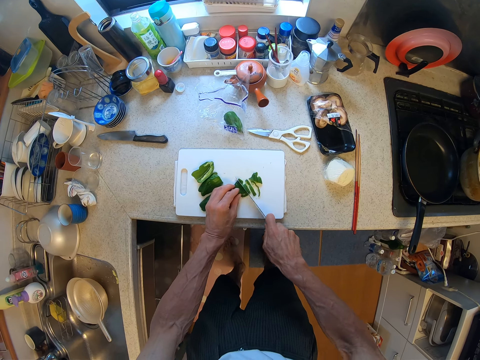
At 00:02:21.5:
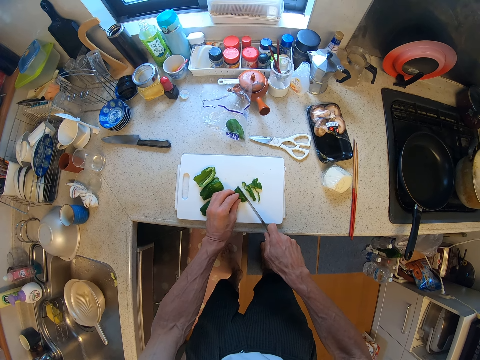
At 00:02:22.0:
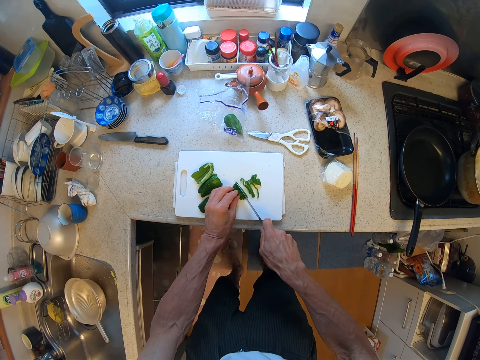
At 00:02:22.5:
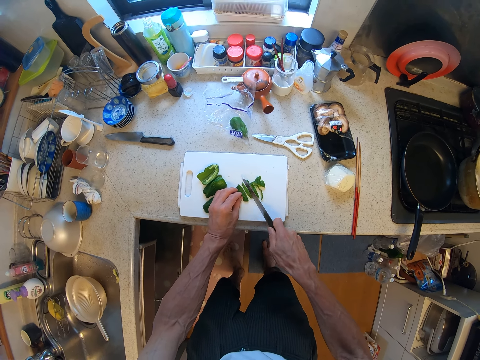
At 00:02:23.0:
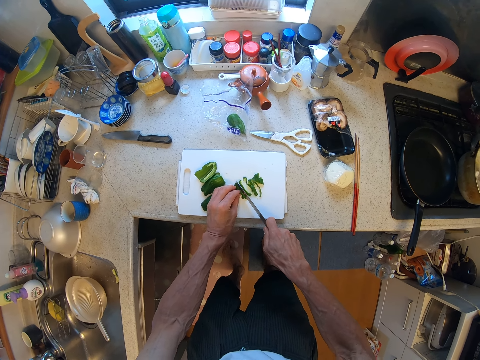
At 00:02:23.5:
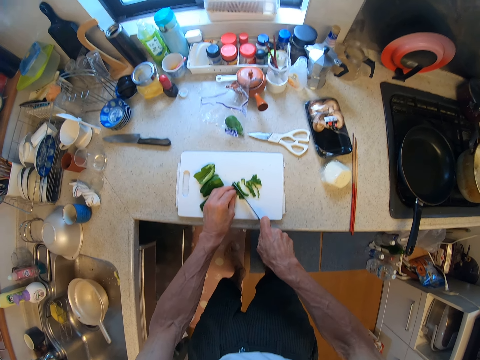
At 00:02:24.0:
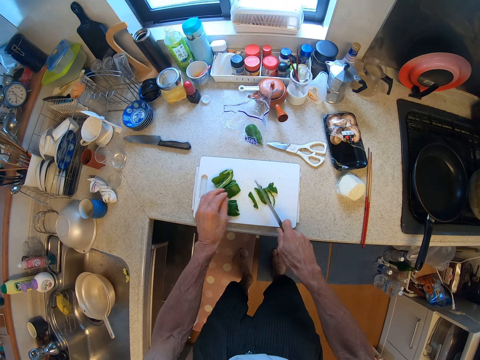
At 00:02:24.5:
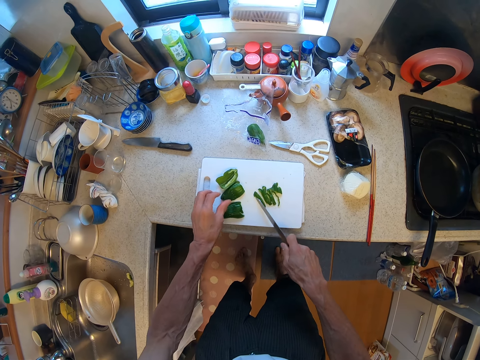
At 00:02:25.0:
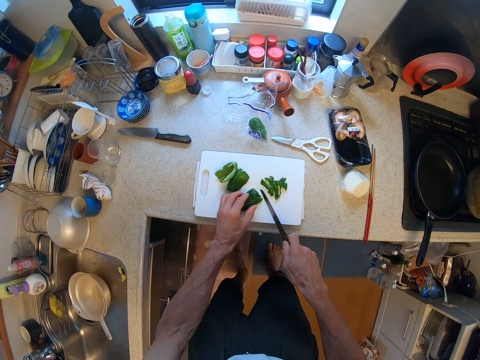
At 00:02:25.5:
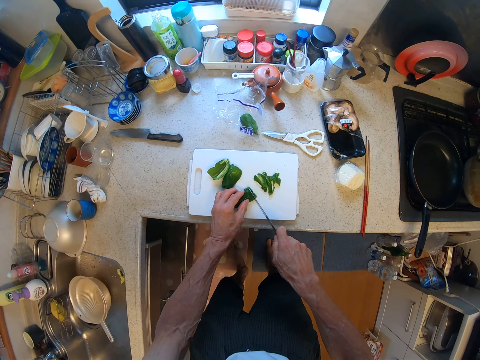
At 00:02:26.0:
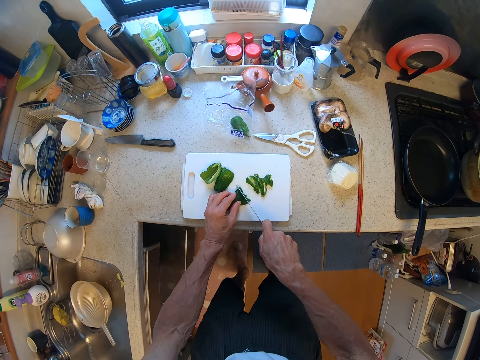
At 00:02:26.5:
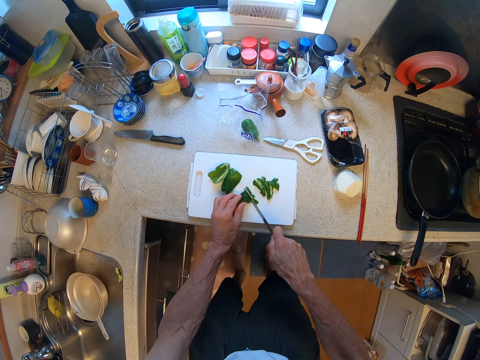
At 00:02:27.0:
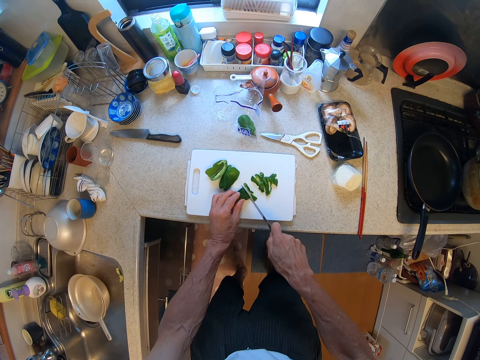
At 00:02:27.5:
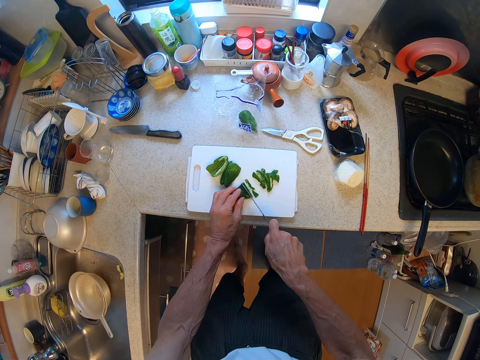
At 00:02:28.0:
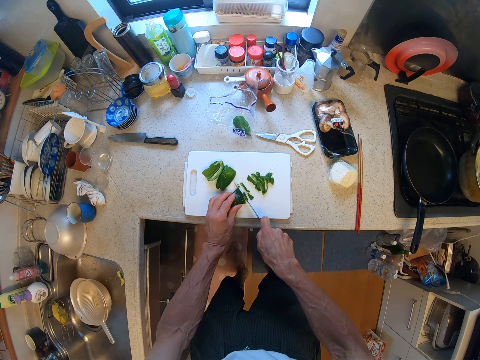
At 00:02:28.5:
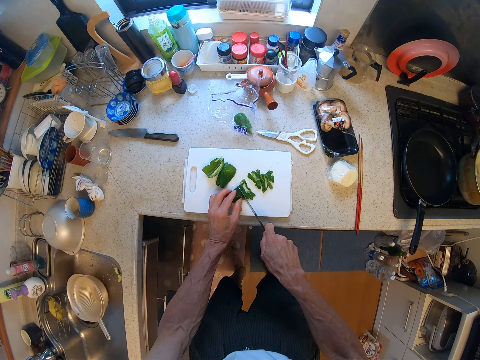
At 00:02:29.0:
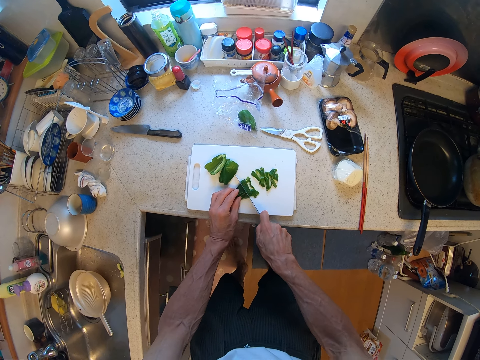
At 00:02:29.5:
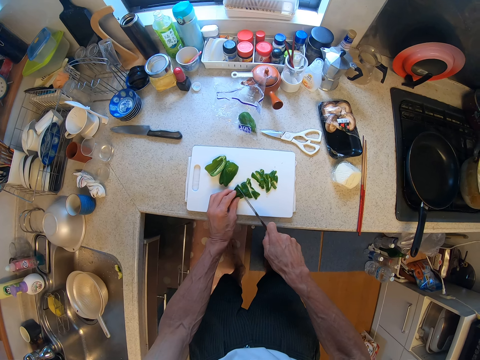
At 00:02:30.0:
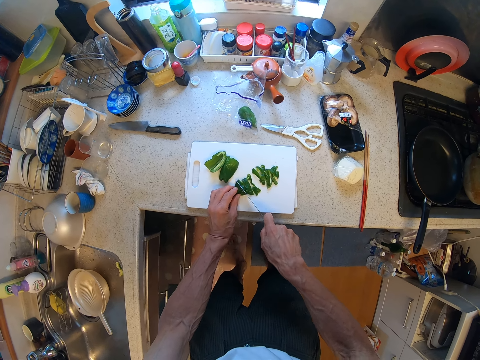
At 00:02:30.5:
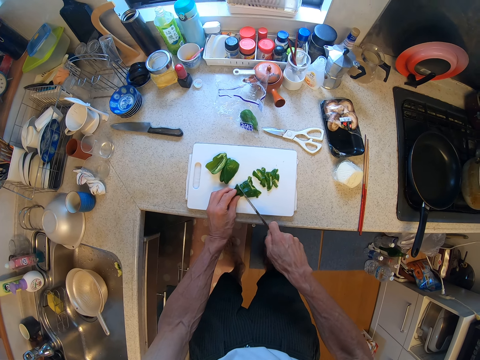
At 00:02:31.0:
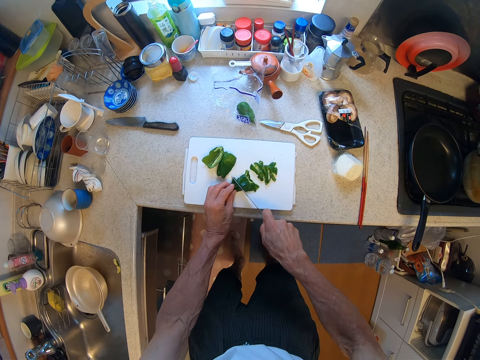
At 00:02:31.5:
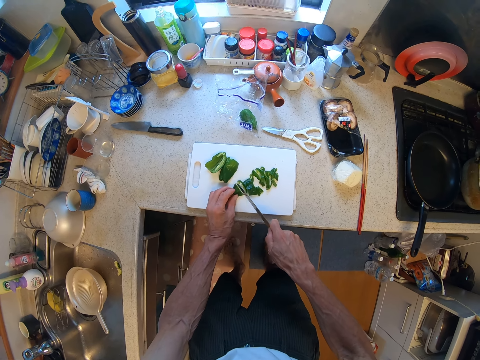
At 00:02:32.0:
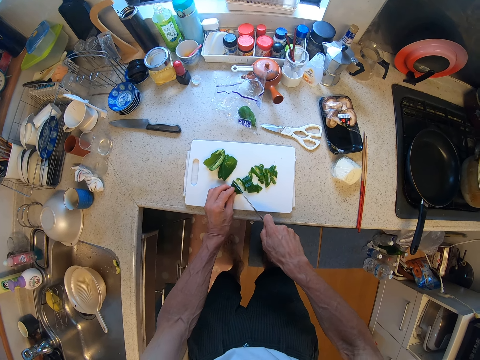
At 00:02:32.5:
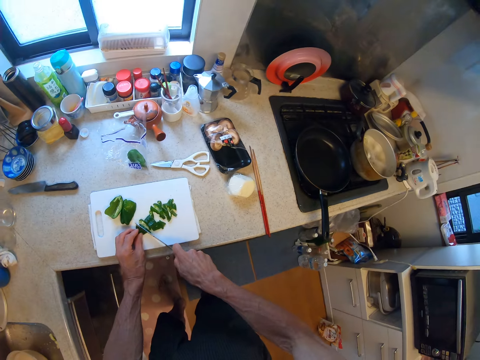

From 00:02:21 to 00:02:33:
The camera wearer holds a green pepper. They pull the green pepper. They cut the green pepper with a knife.

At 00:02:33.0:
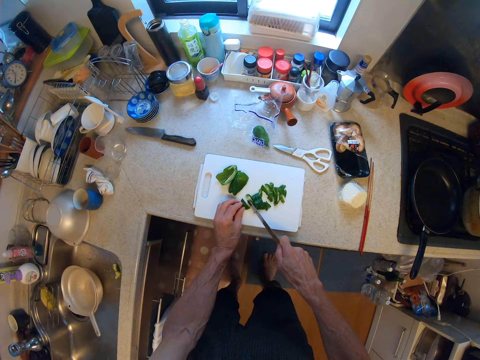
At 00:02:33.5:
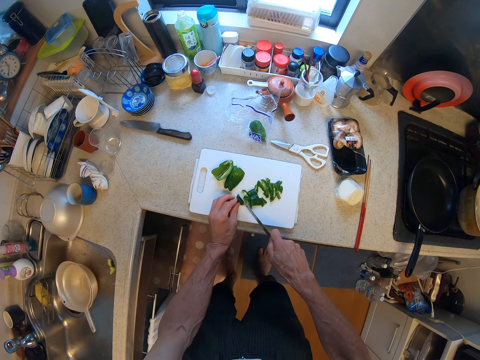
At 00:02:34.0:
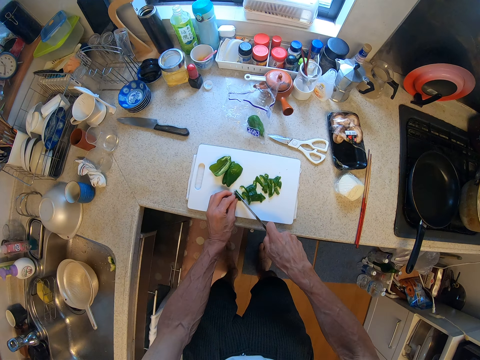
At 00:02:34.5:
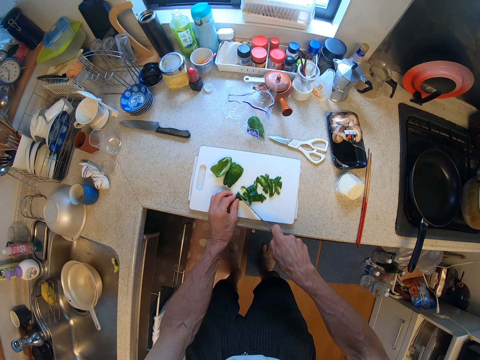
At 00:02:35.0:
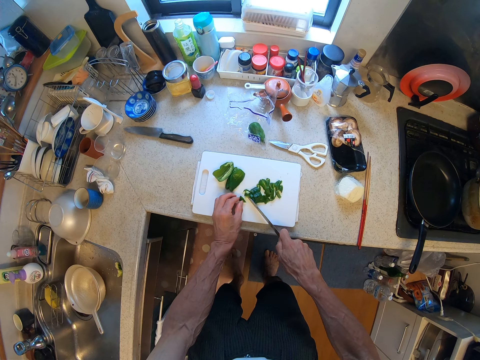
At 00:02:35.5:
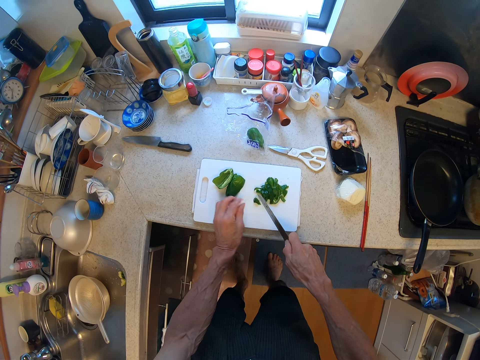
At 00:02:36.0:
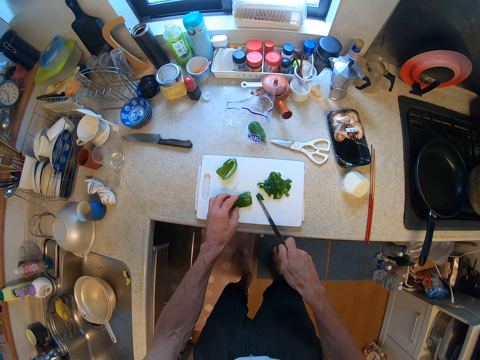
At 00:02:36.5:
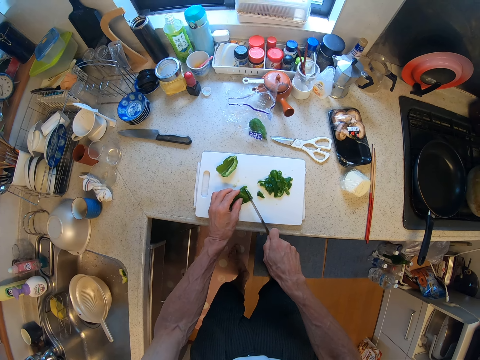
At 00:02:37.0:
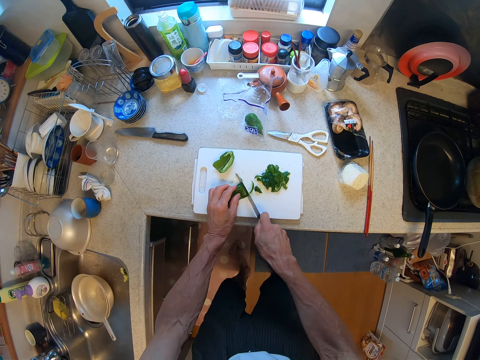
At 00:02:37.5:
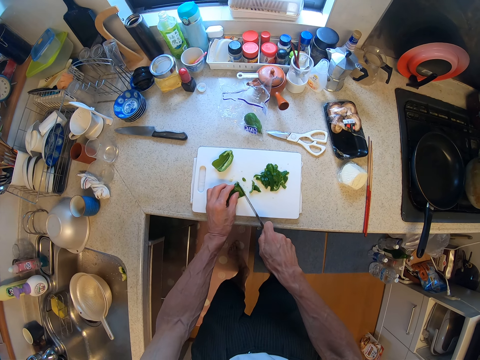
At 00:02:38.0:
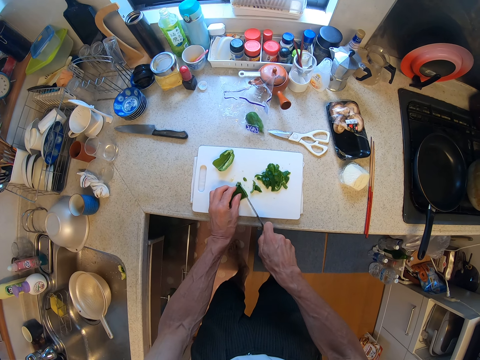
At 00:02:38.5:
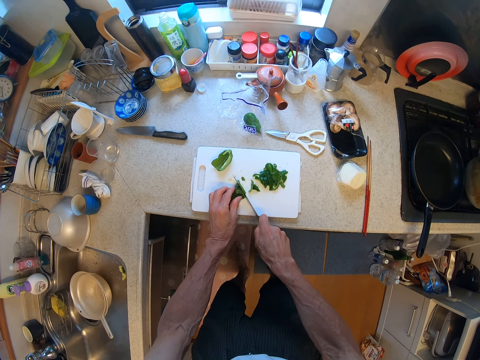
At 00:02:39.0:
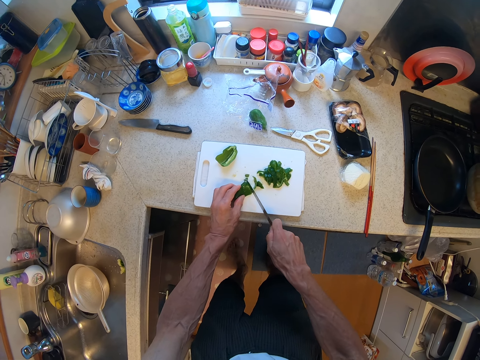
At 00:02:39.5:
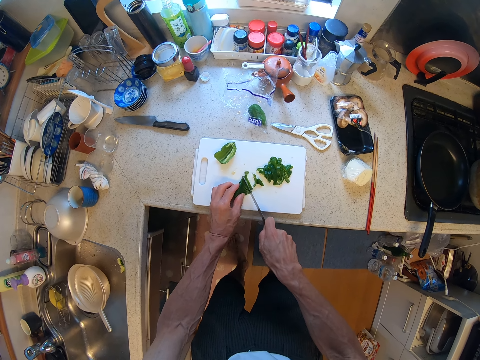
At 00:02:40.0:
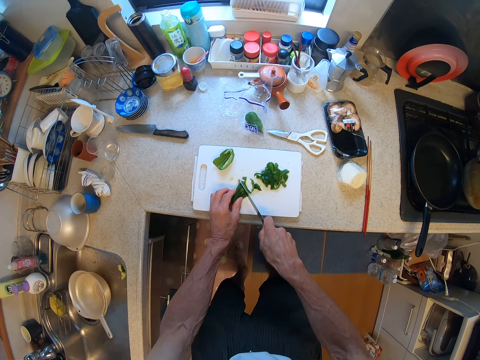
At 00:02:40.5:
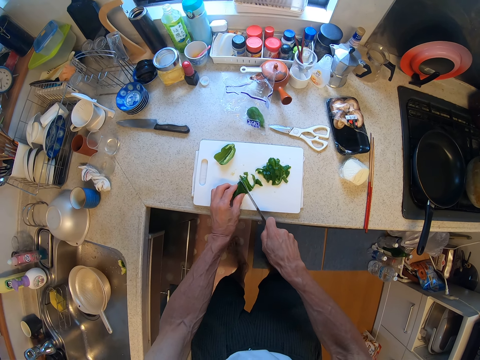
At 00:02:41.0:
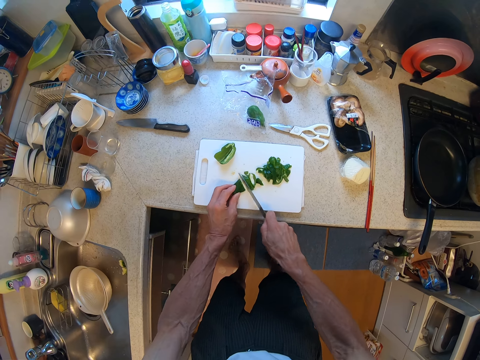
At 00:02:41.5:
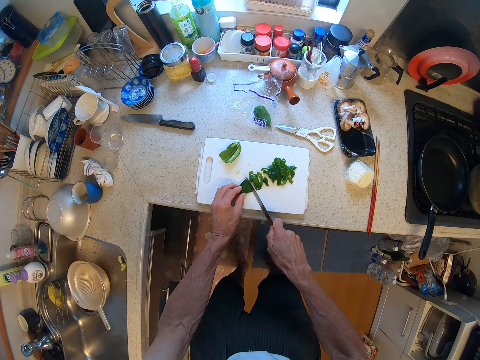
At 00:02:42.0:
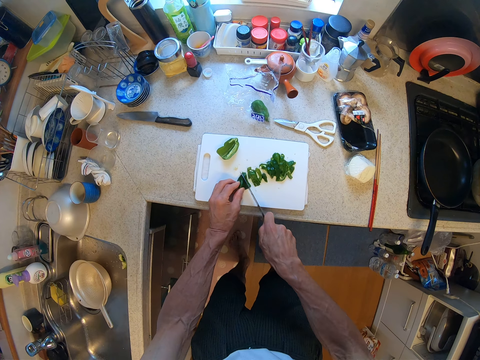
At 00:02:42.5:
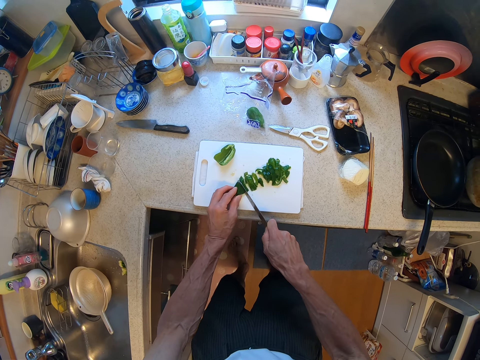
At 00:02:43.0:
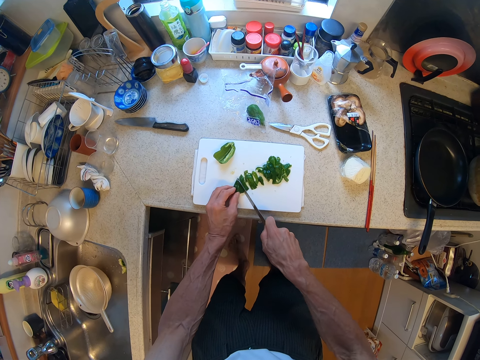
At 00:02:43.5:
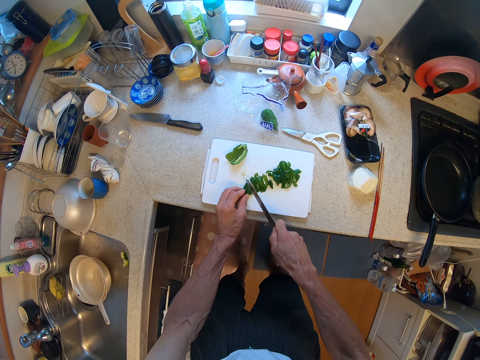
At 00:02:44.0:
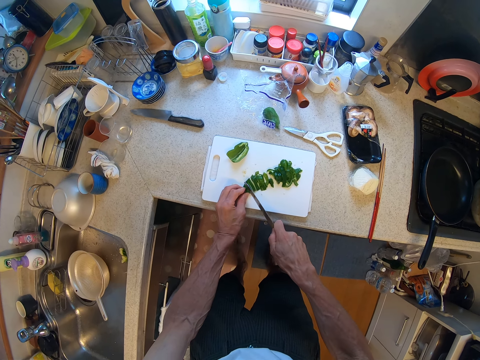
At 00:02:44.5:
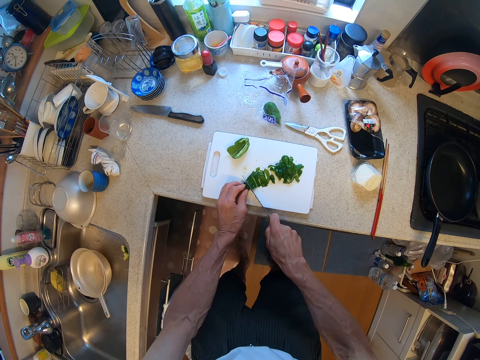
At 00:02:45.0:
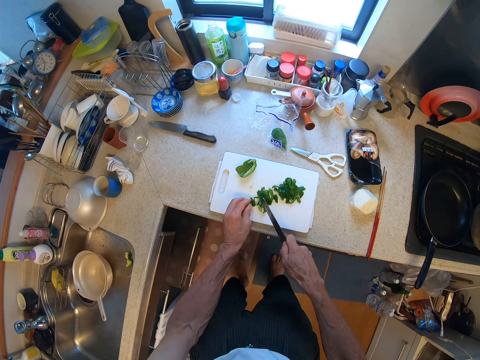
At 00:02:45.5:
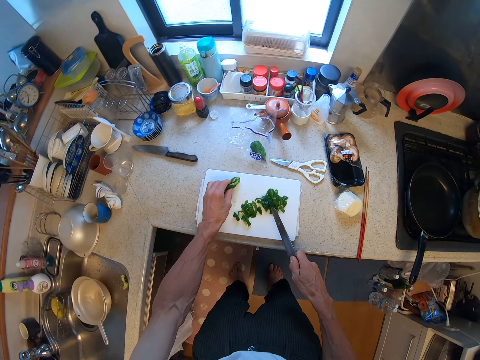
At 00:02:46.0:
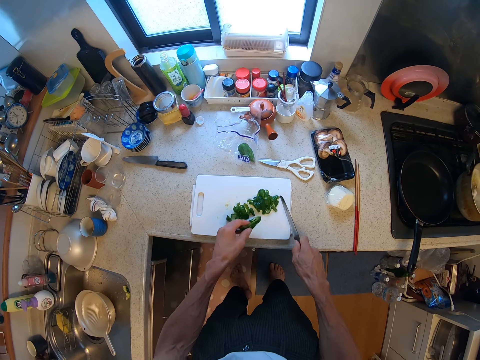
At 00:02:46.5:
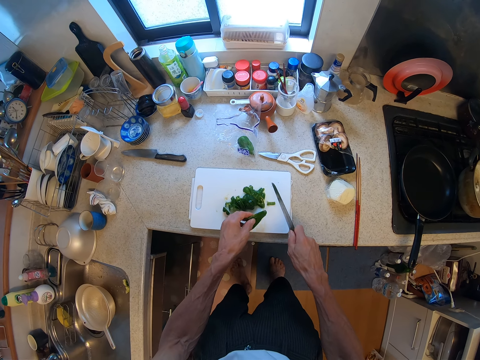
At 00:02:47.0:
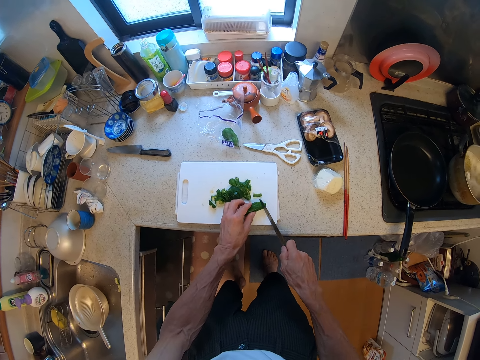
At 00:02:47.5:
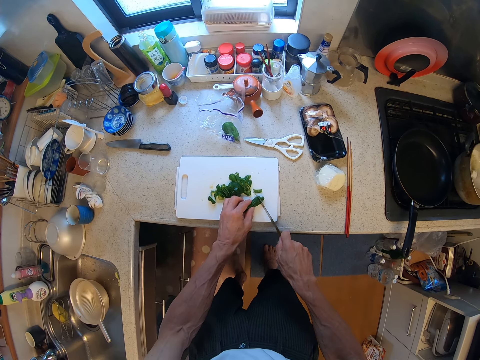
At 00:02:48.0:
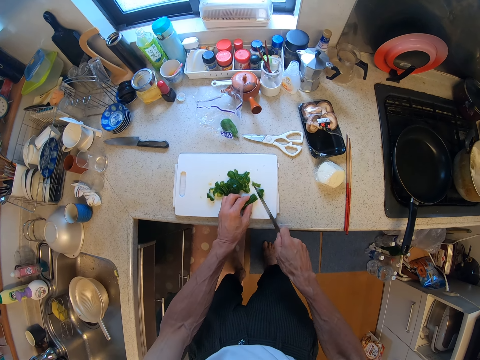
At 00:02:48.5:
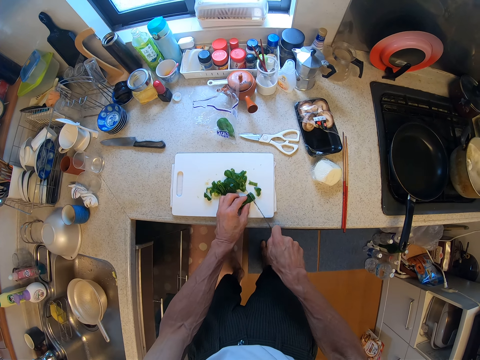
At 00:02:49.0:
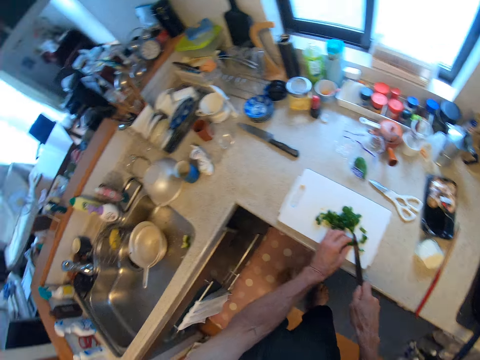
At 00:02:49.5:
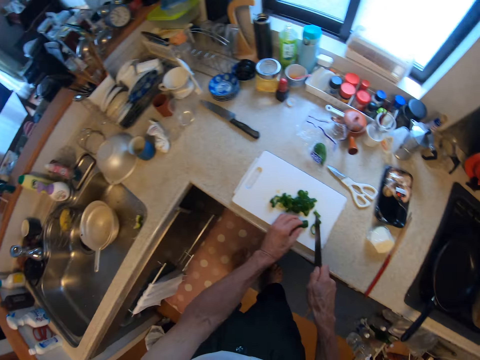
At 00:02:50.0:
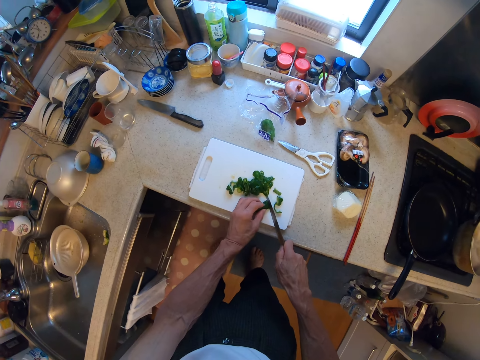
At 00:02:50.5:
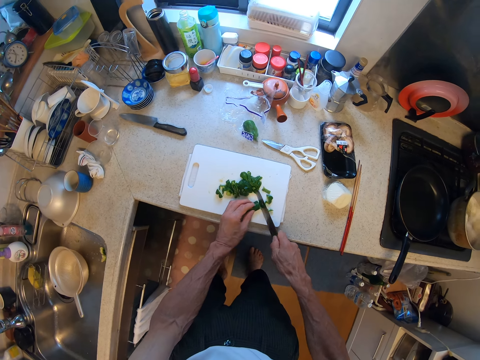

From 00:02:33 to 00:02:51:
The camera wearer pushes a green pepper with a knife. They pick up the green pepper. They cut the green pepper with the knife. They pick up the green pepper. They cut the green pepper with the knife.
